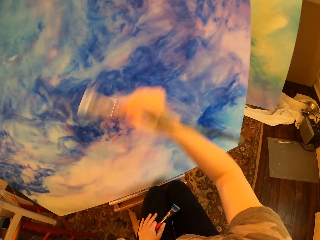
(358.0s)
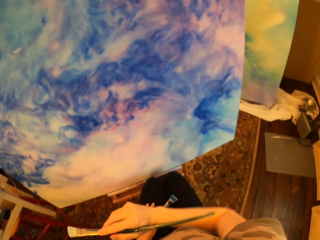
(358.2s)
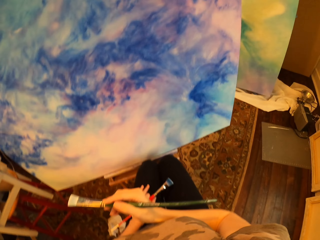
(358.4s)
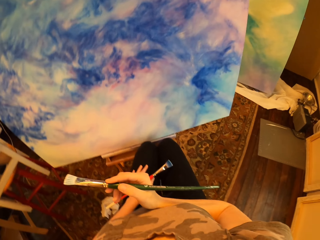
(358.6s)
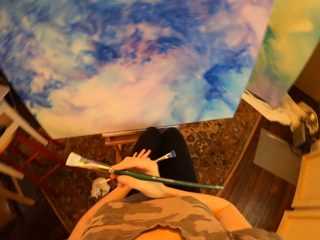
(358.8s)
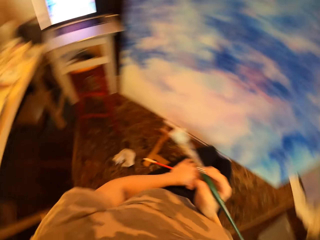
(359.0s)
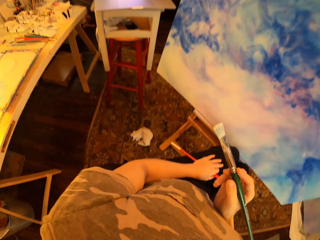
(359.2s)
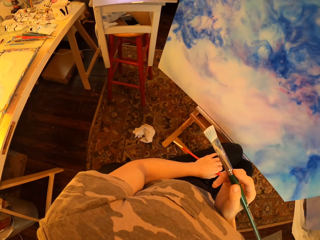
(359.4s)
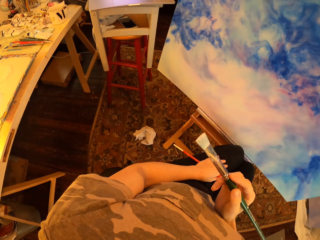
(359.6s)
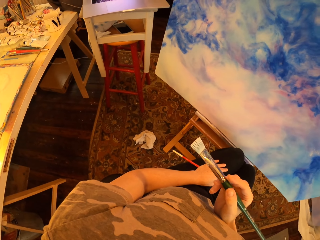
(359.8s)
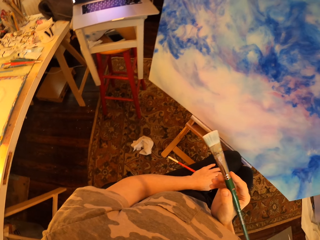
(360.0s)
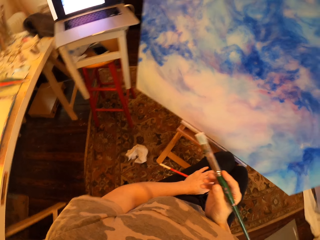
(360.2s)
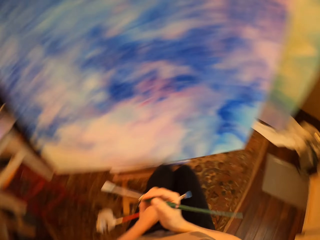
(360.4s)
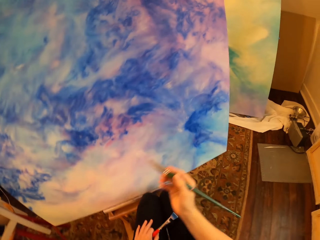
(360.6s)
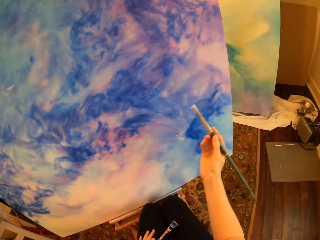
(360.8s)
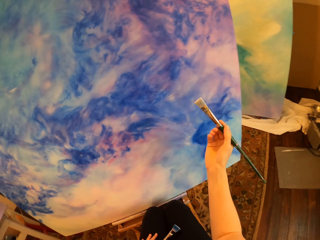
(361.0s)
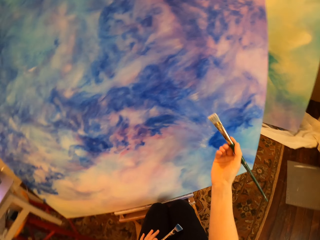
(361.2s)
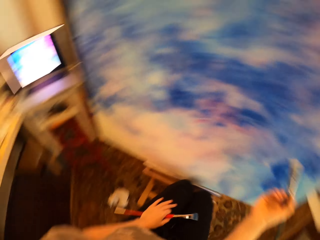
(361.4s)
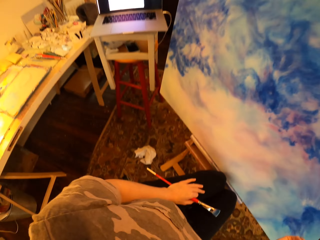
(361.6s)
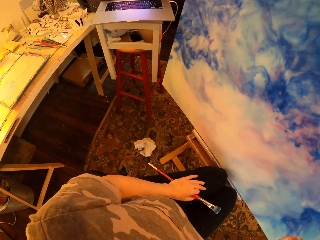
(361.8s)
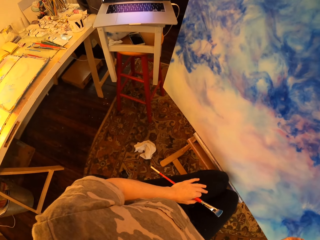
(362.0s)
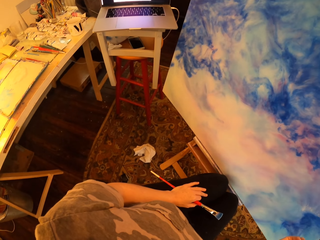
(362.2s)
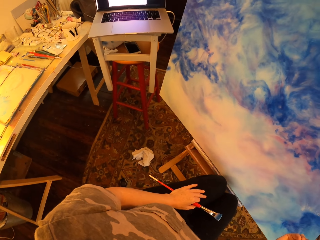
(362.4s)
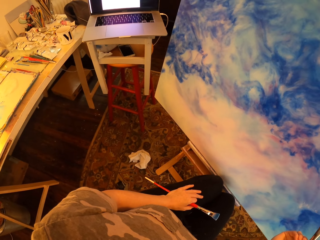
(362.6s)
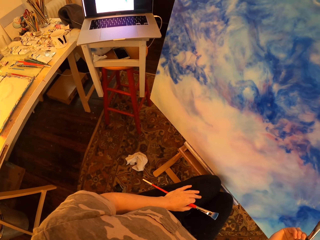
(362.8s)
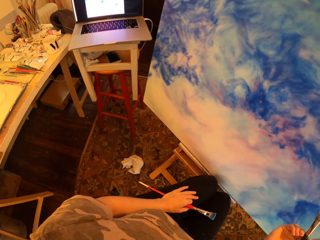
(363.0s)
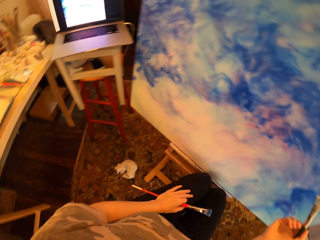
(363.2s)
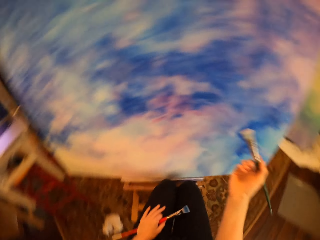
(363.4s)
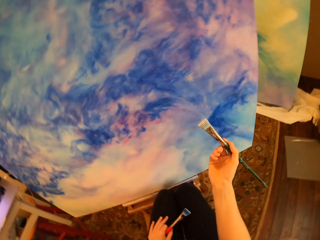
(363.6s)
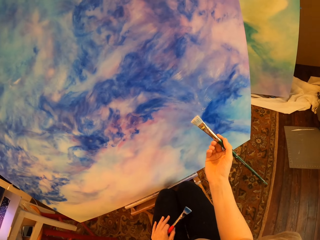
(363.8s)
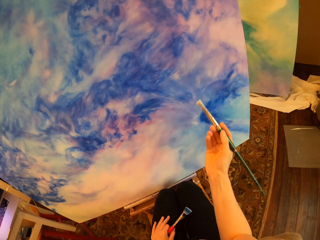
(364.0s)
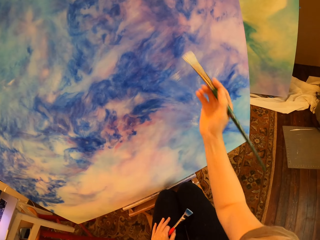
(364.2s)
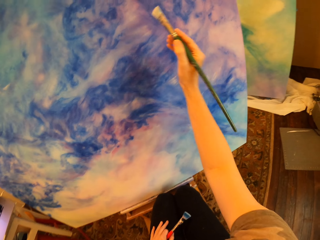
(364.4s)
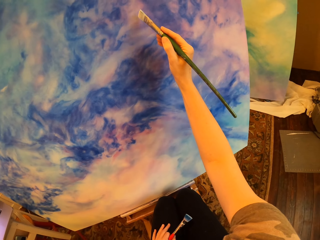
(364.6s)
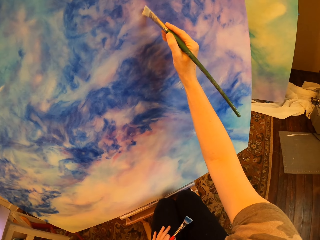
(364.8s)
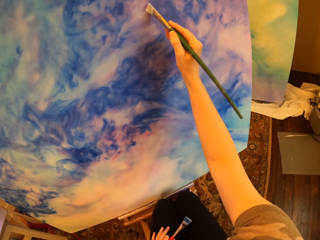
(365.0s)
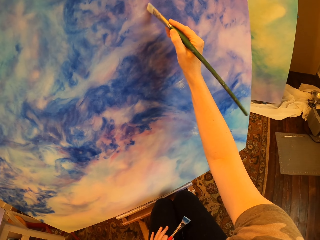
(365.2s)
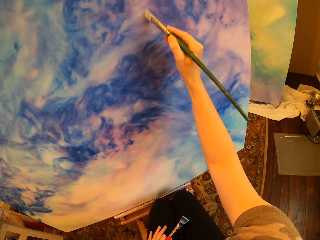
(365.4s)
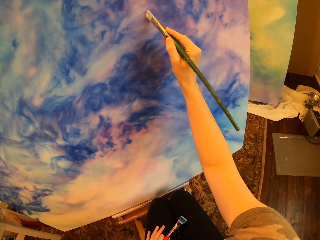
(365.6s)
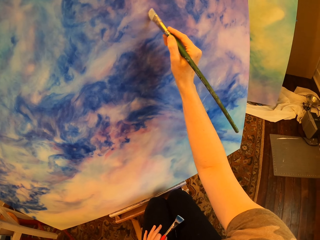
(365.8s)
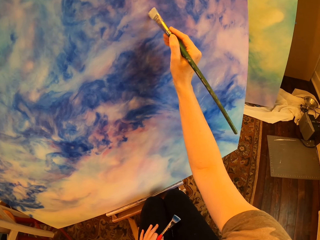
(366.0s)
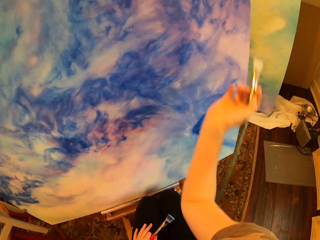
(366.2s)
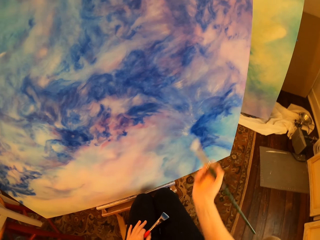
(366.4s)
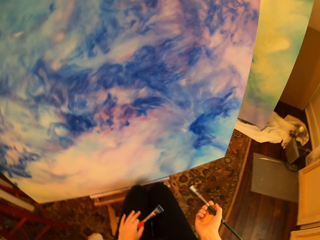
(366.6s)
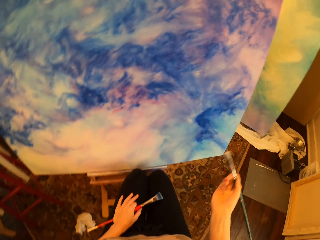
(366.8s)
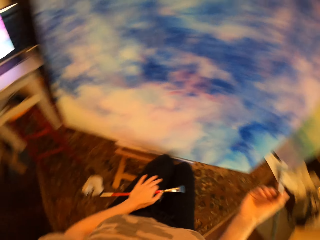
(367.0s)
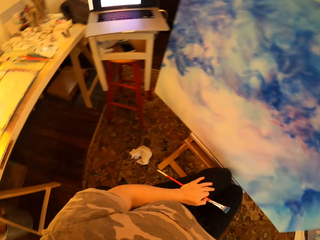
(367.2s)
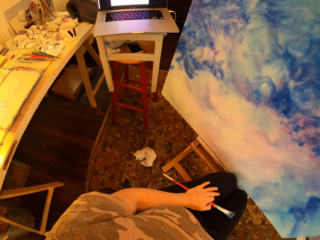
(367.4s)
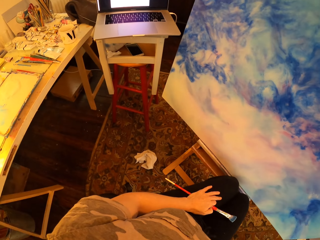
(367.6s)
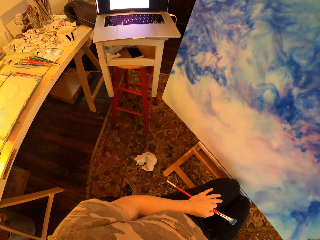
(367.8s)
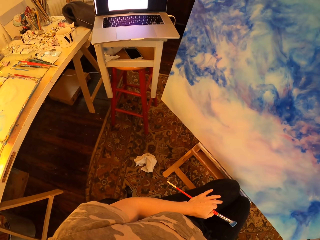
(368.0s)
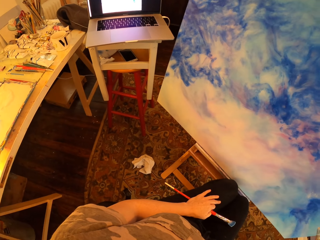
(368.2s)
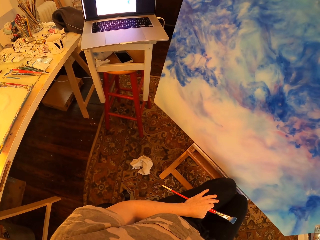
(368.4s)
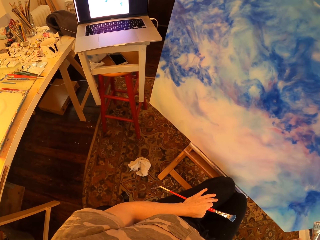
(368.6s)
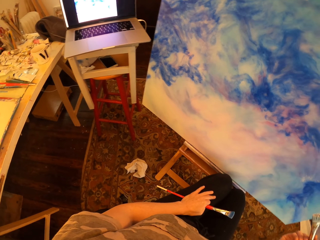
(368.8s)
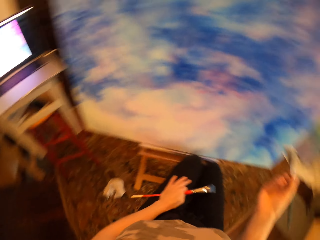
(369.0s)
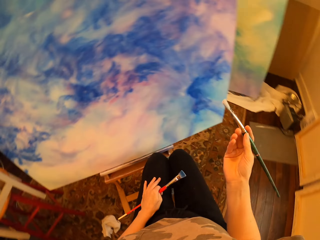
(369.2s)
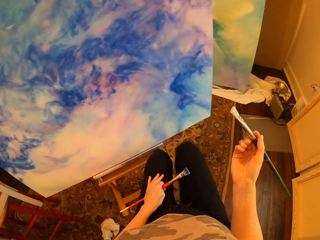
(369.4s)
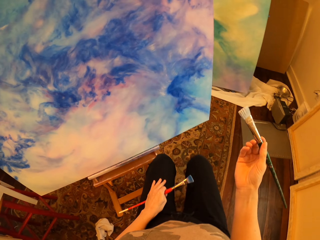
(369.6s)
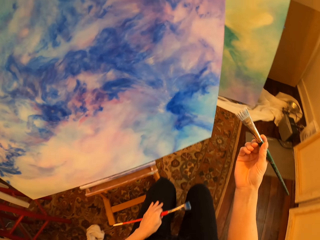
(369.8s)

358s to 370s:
The camera wearer looks at the laptop. They paint the wall board.

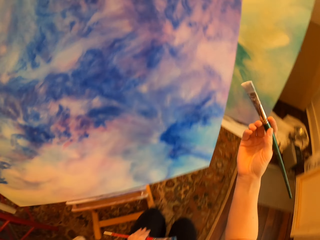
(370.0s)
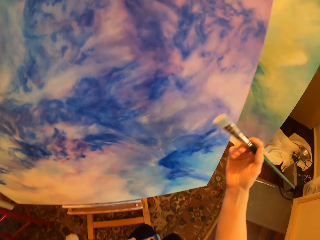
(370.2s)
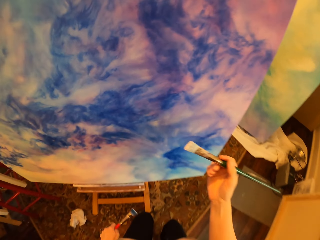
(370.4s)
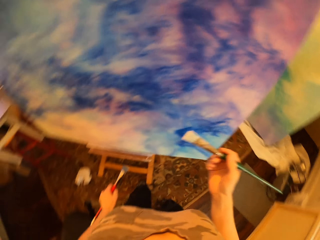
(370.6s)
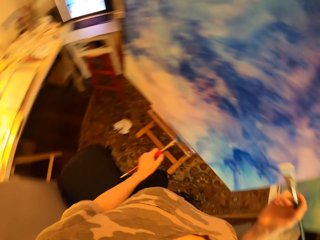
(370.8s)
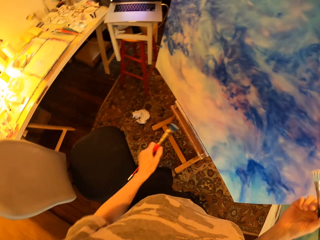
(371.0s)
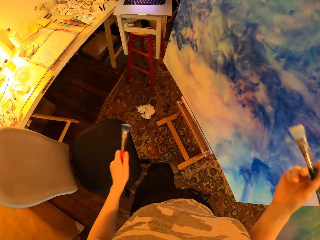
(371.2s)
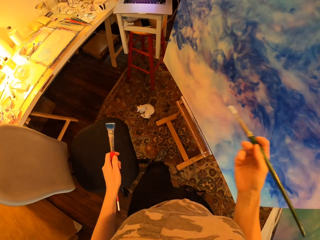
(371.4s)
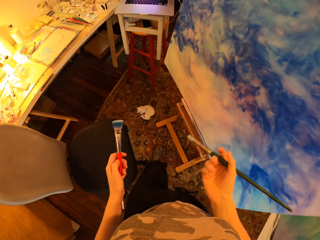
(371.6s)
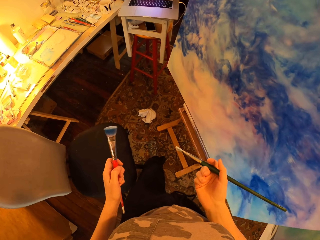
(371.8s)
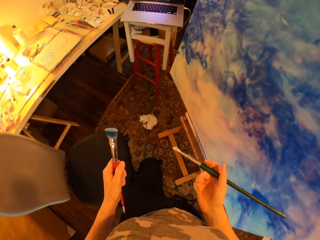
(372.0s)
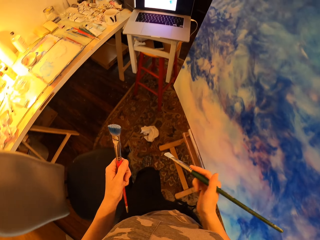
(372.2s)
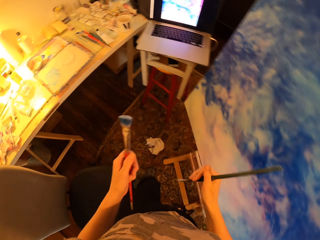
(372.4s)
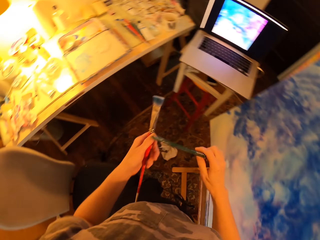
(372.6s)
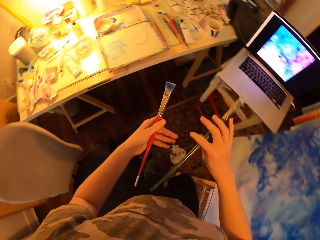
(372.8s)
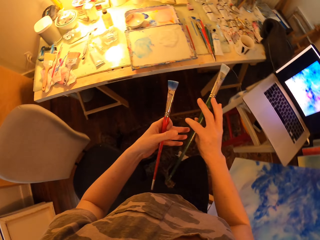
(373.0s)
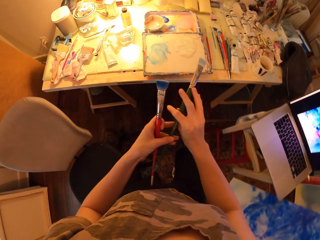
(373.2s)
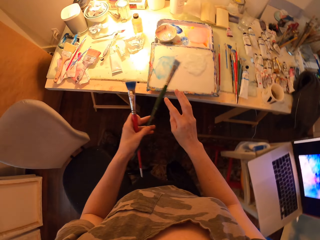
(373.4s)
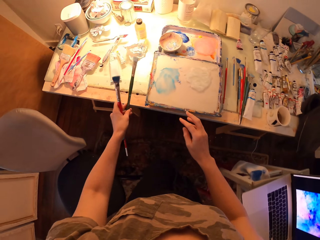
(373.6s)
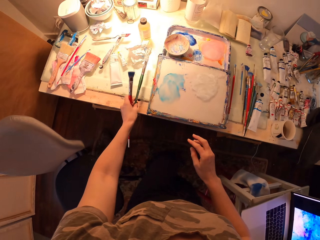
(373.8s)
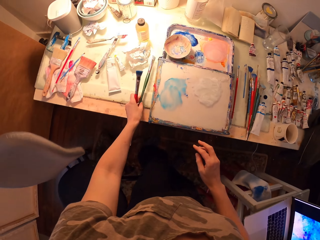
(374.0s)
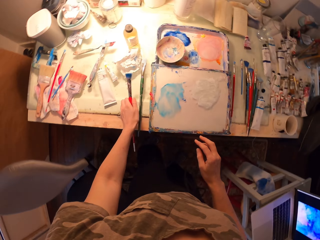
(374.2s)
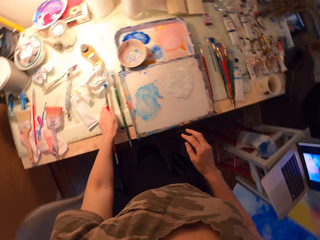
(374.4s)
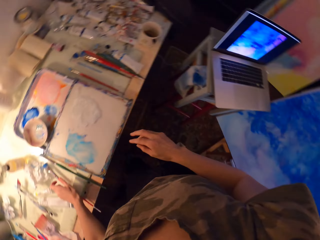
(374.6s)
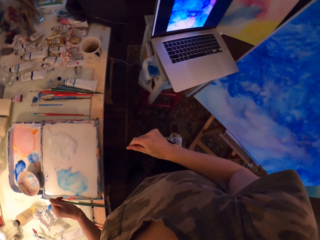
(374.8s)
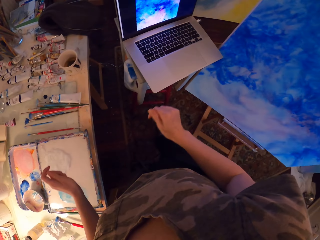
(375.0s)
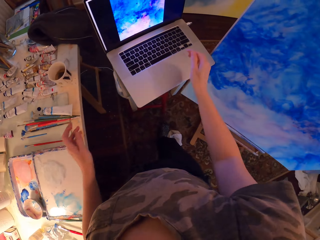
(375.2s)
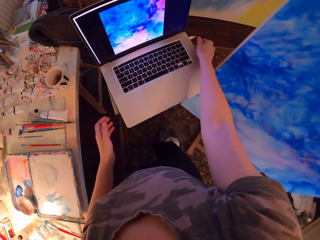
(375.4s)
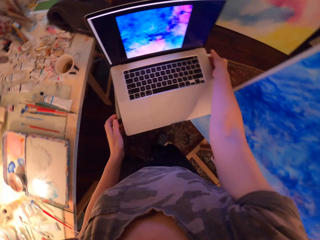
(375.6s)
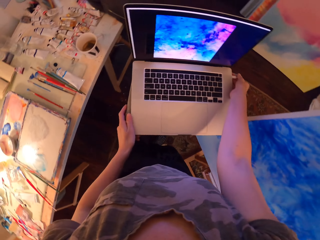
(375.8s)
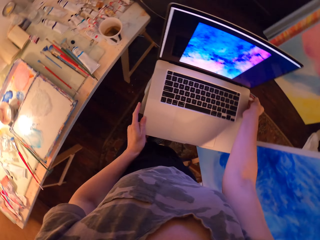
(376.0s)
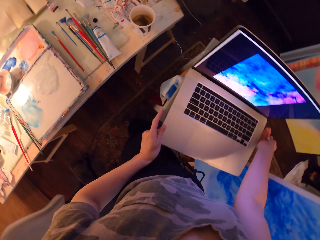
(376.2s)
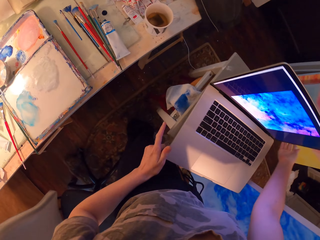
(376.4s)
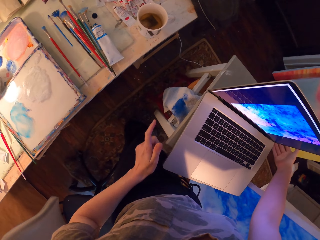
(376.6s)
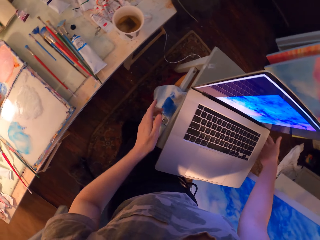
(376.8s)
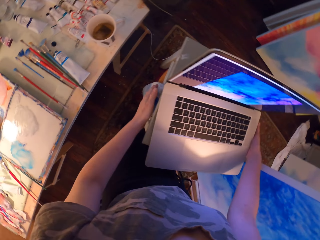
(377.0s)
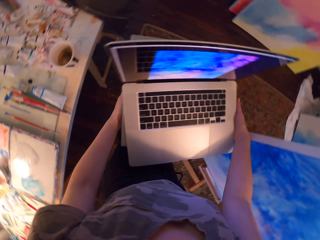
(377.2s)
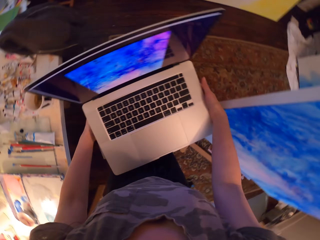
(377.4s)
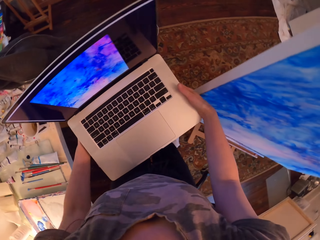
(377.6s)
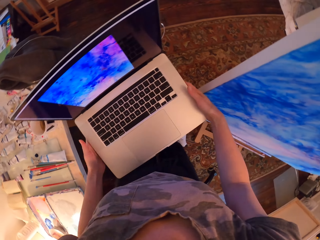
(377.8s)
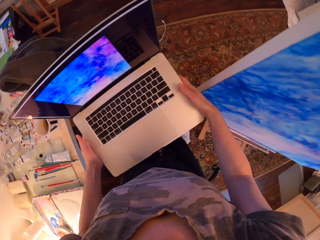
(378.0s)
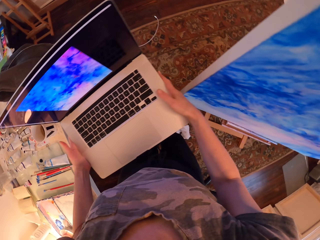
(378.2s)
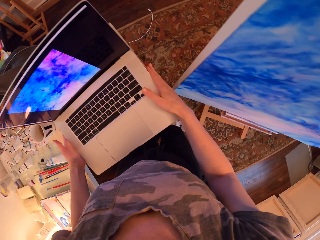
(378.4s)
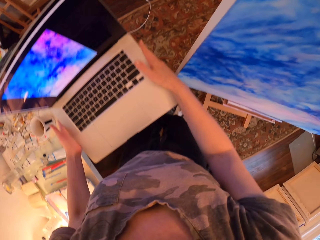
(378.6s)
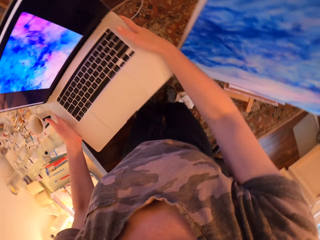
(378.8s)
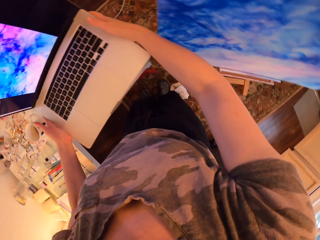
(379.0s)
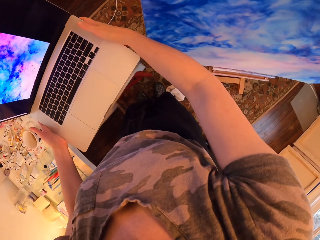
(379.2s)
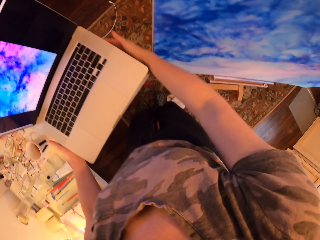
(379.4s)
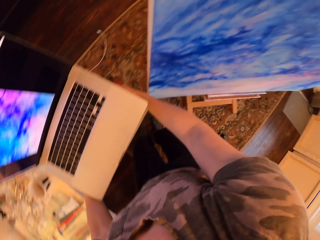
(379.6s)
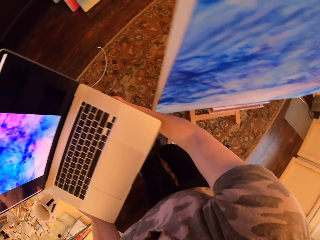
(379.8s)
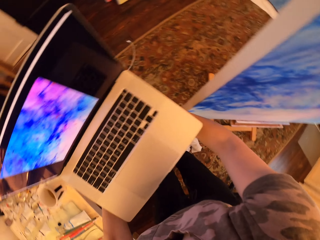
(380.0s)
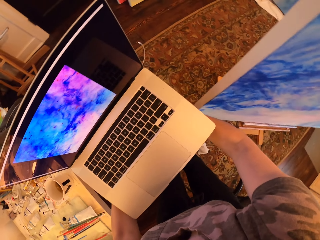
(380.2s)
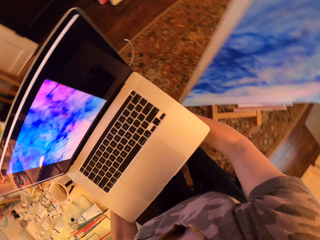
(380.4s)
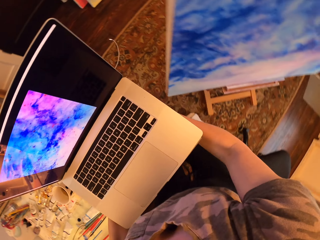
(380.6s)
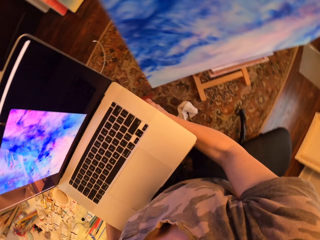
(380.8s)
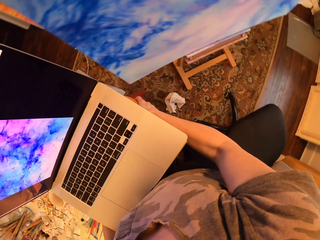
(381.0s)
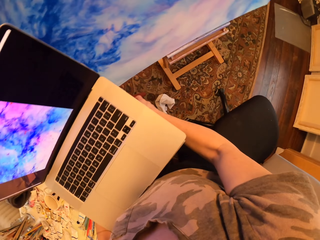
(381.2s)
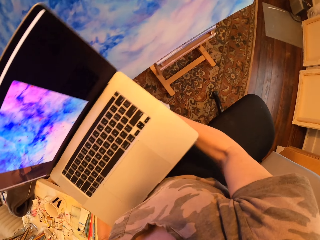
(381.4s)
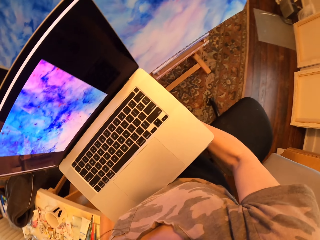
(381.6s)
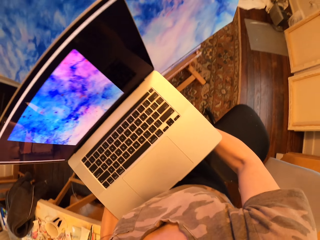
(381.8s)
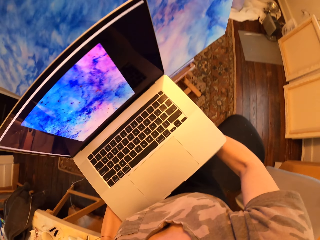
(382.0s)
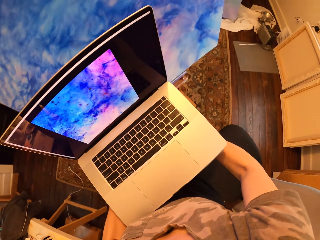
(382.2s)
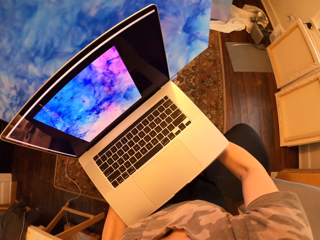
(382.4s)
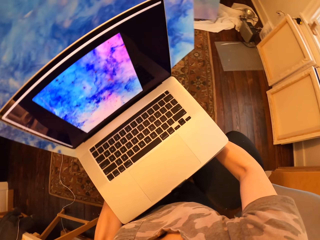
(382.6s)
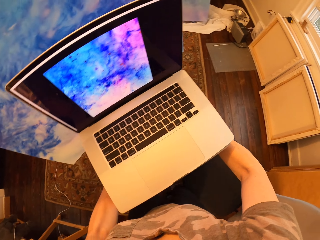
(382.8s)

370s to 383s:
The camera wearer walks around. They drop the paintbrush. They drop the paintbrush again. They carry the laptop. They are picking up the laptop.
